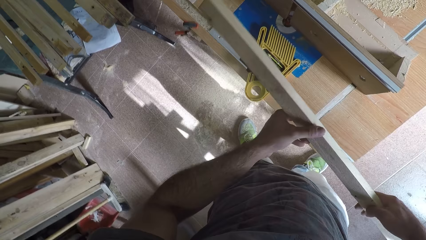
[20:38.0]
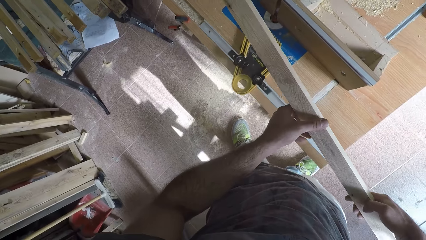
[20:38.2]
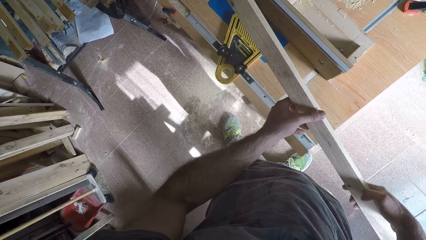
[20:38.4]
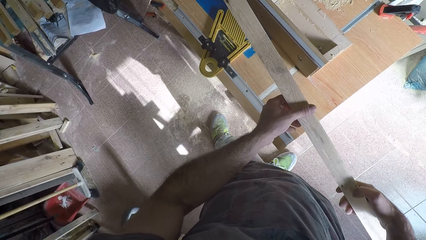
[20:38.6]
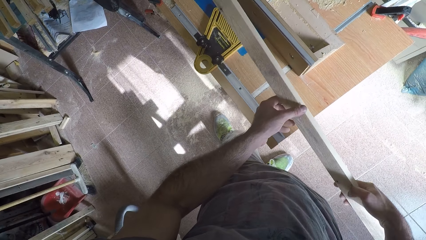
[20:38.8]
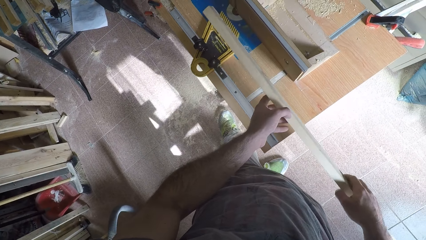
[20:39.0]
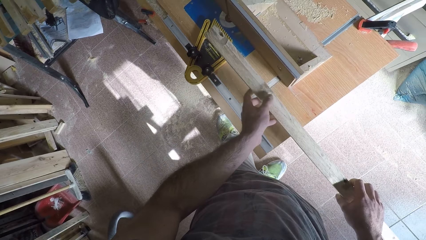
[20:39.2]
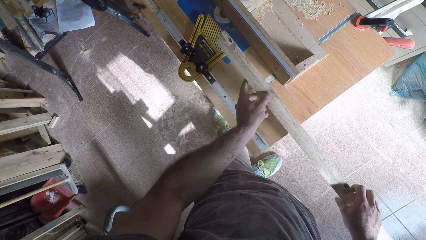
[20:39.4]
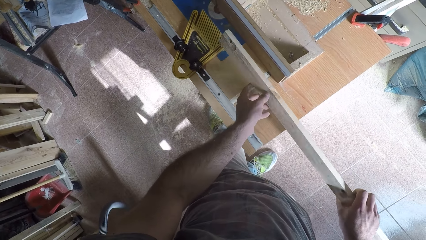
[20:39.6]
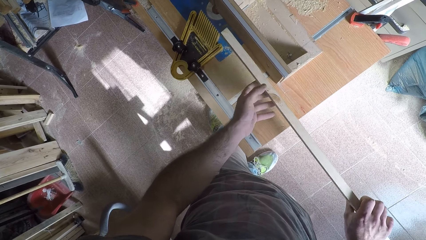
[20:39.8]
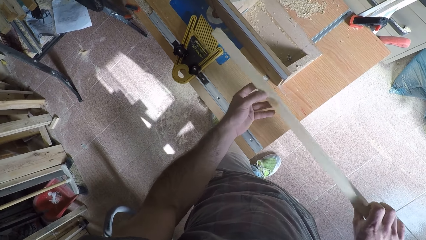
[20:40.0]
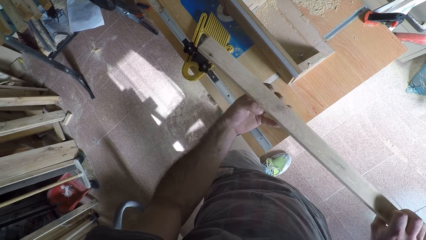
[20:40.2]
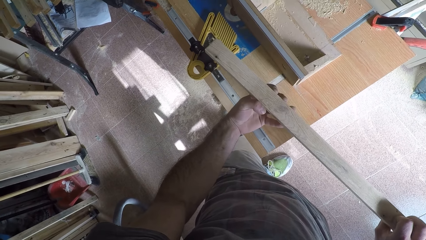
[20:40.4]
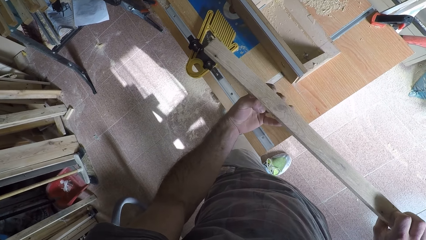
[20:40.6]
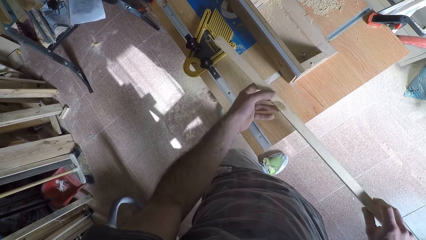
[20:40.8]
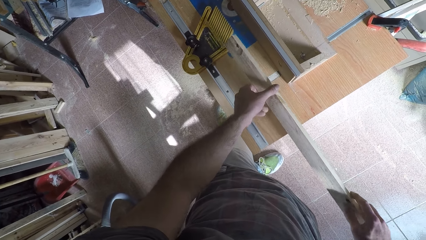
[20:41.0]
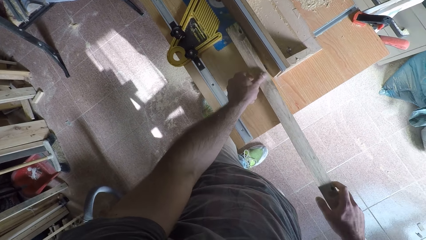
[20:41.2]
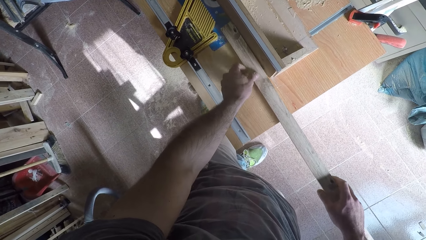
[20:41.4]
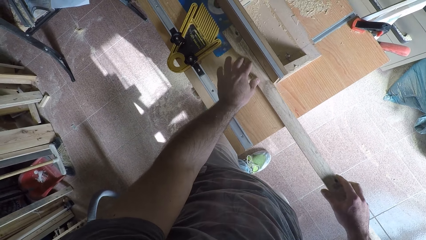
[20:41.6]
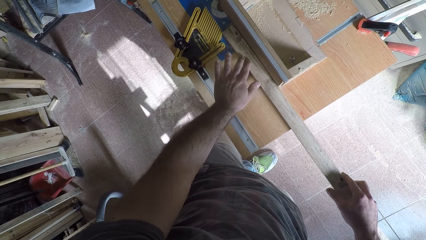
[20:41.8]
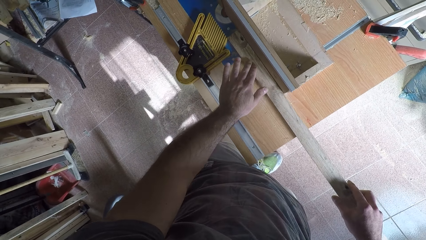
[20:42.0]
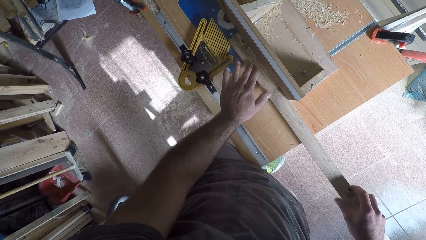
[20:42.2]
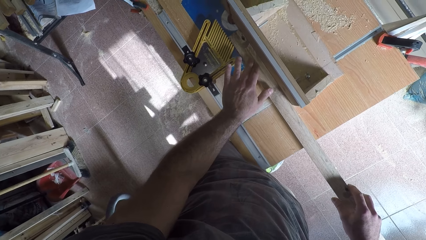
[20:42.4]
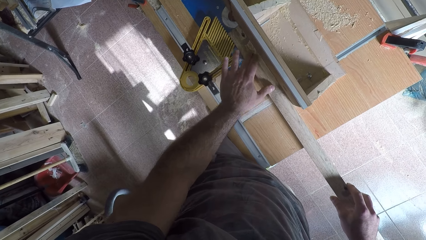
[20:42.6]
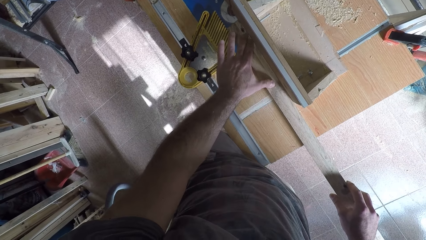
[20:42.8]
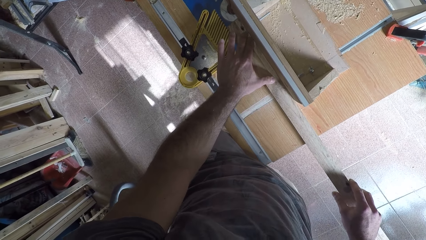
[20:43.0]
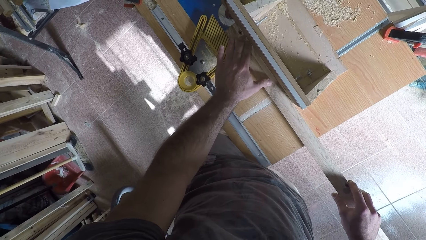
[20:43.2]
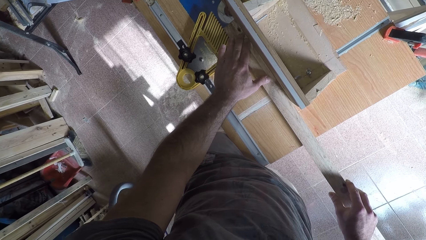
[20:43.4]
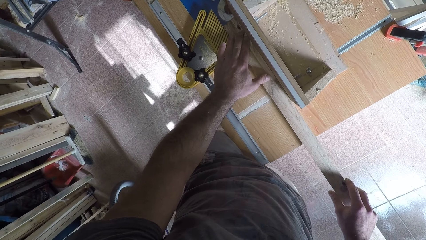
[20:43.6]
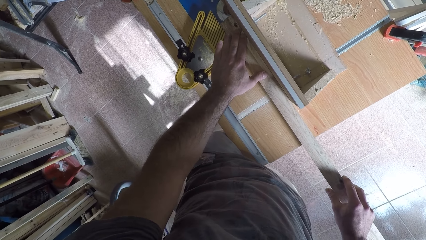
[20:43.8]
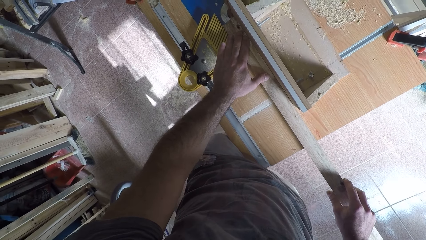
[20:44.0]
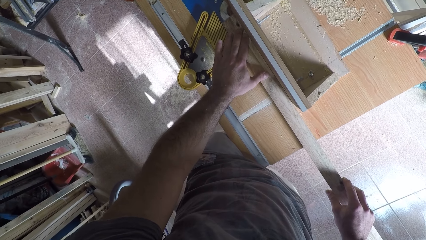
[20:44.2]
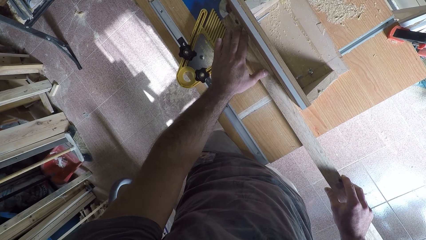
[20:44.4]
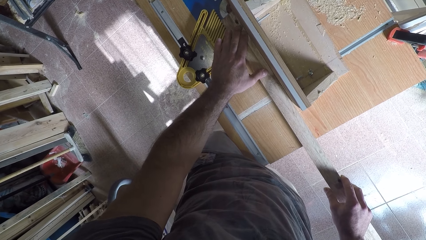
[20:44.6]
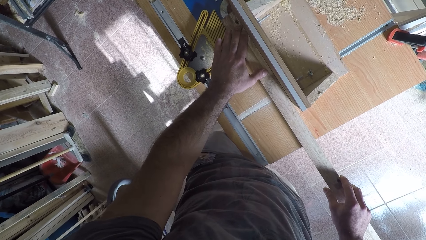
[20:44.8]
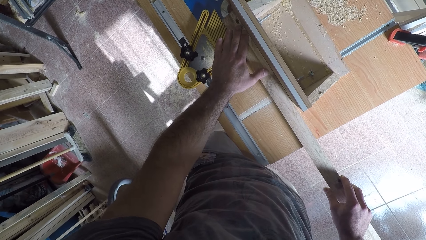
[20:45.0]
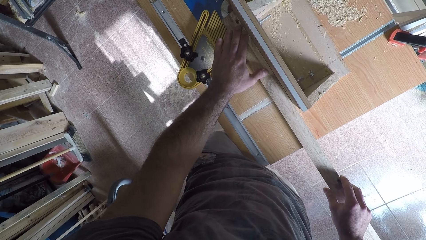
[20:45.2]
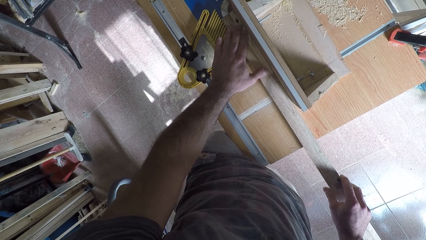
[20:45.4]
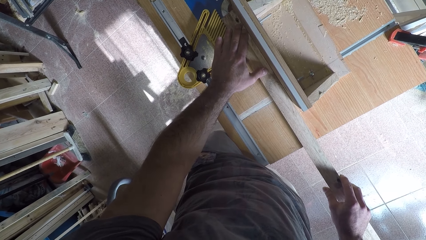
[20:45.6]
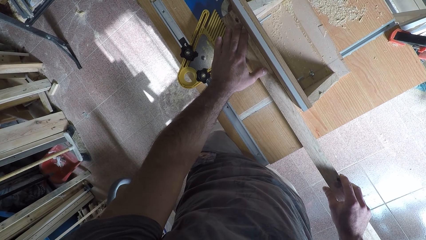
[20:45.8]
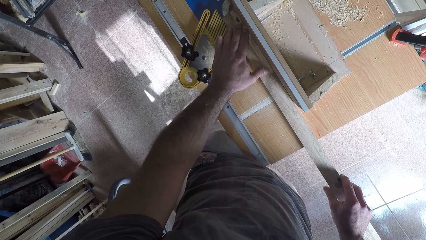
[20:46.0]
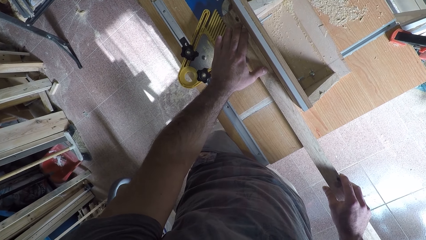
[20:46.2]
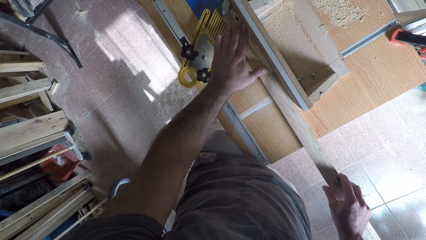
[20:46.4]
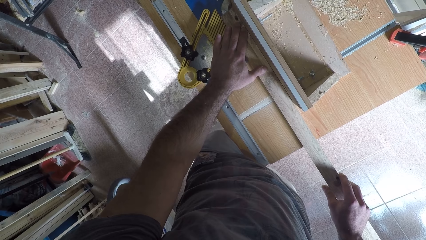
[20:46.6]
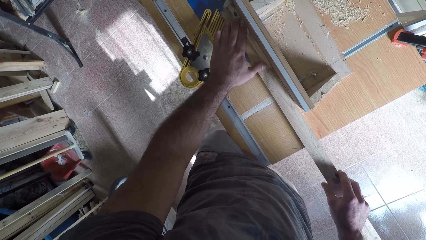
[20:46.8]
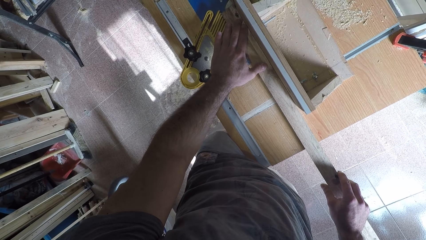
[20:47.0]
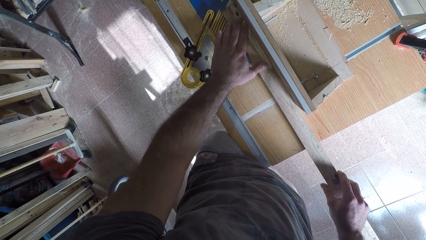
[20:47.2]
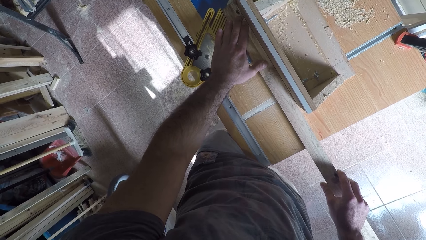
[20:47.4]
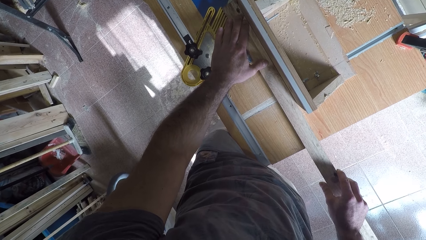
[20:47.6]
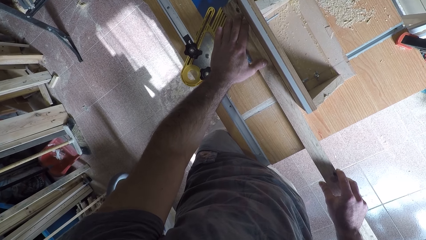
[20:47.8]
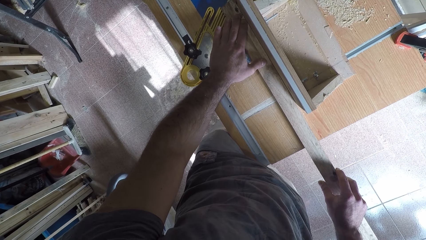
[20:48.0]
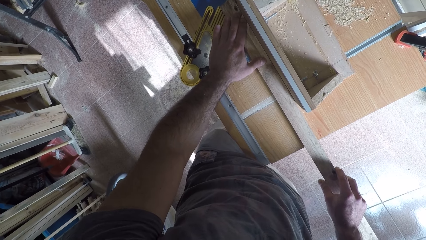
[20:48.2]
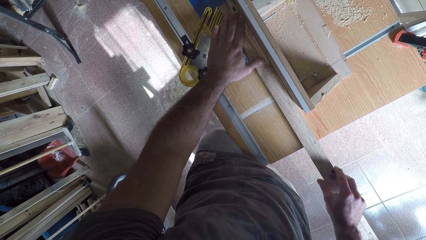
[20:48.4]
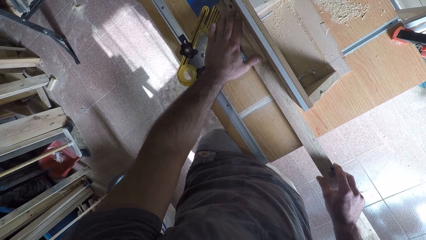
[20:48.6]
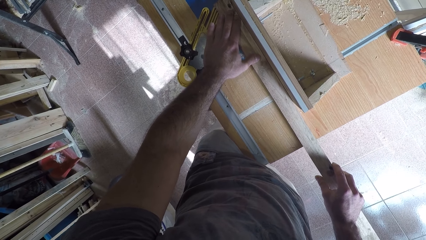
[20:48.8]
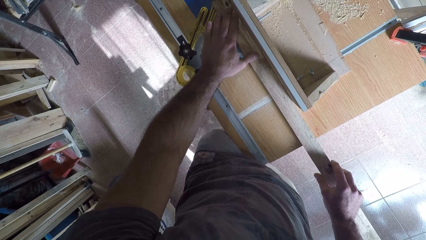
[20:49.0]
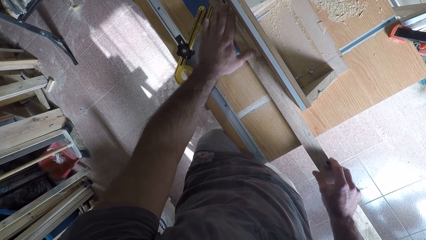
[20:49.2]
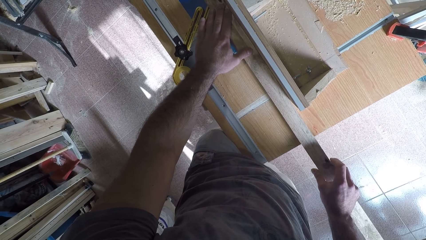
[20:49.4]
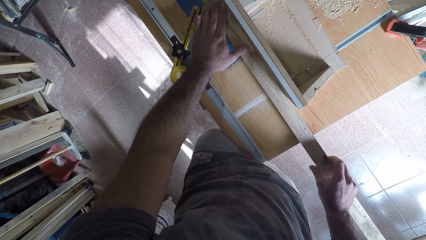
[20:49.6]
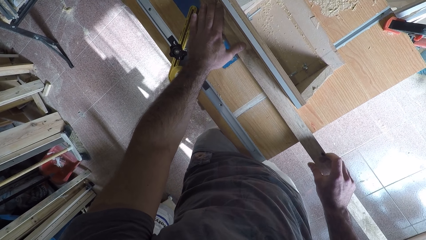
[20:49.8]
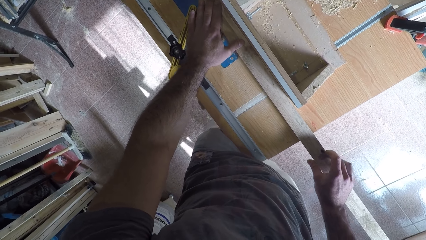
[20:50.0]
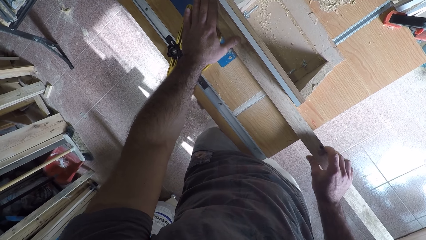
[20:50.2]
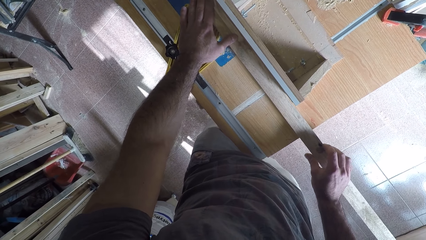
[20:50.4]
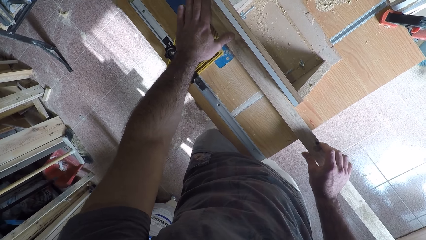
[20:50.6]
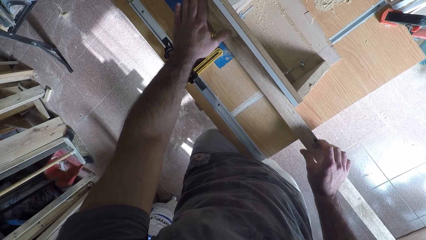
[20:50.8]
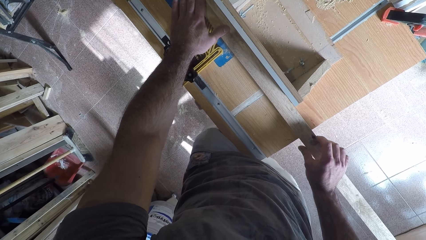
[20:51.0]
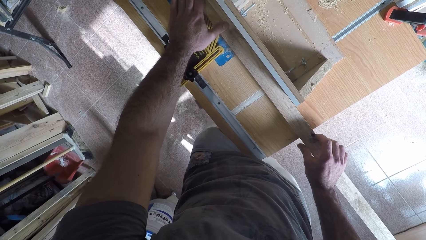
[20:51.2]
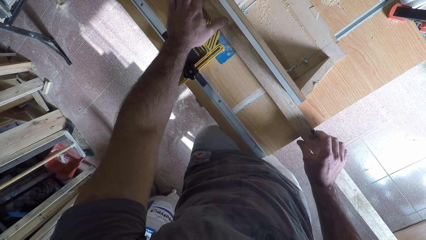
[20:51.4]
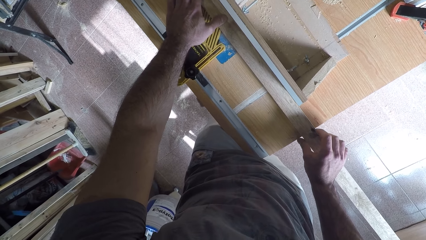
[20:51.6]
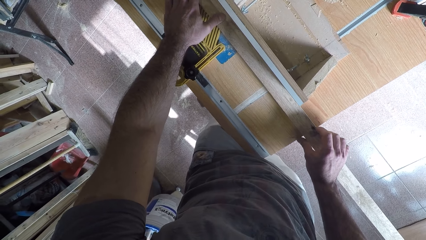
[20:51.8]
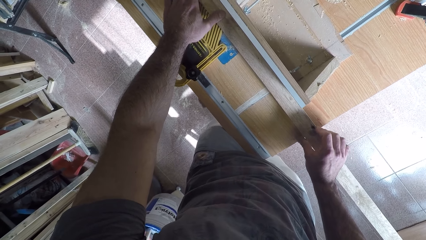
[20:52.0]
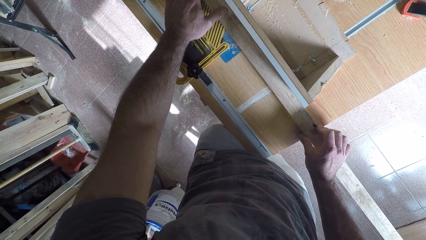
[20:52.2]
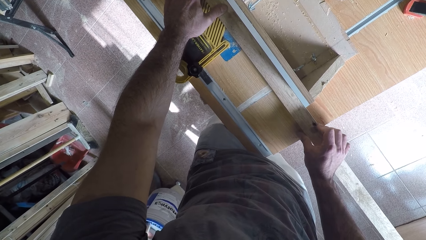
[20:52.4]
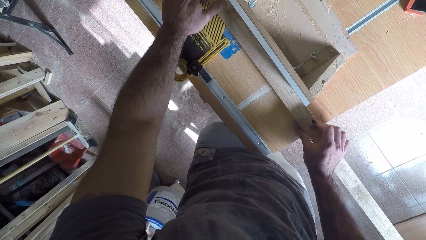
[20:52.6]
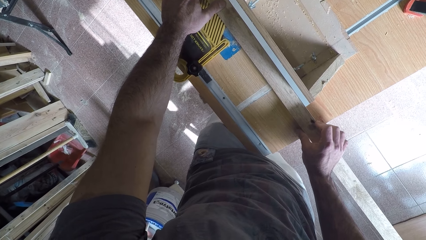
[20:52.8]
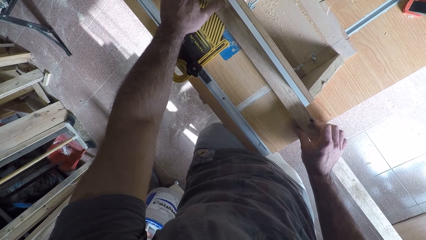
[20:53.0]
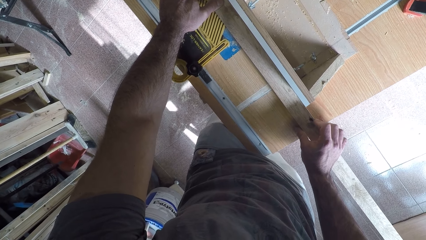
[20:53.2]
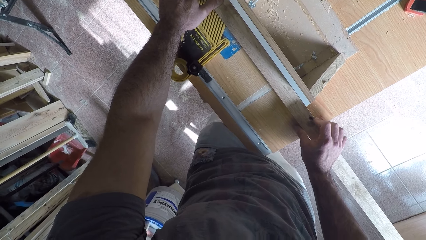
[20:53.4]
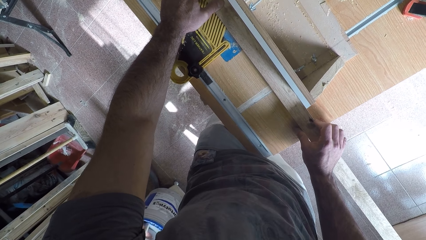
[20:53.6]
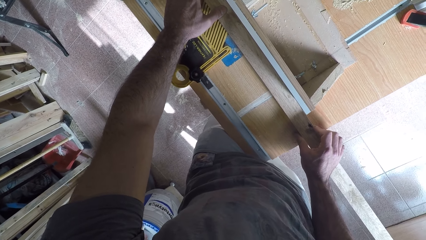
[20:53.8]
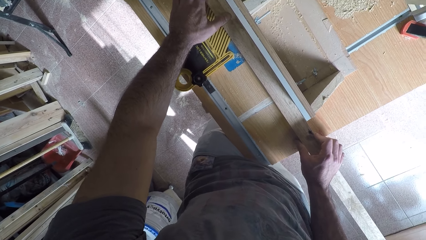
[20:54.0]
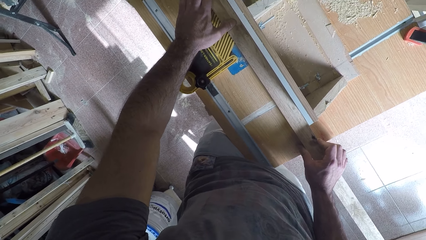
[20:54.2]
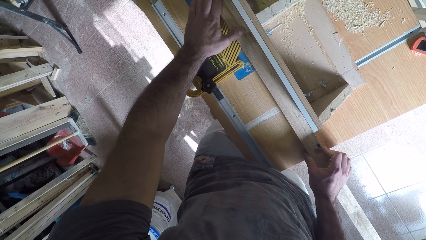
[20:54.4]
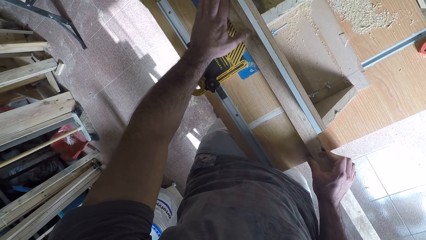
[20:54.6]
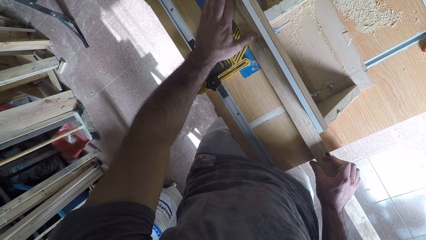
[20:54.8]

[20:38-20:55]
The camera wearer turns the timber. He places the wood on the circular saw machine. He holds the timber. He curves the timber. He works on the wood with the circular saw machine.
